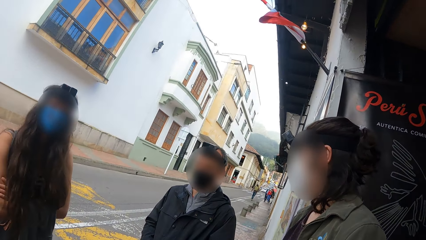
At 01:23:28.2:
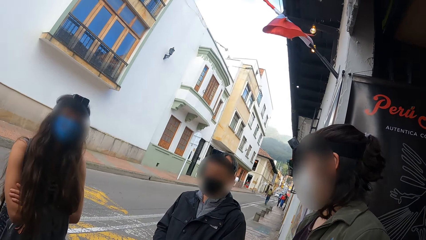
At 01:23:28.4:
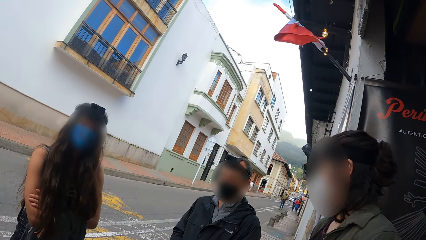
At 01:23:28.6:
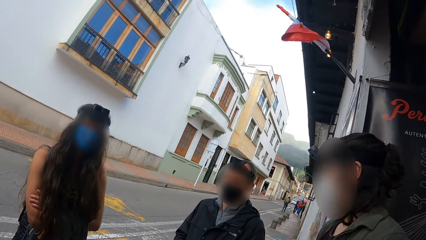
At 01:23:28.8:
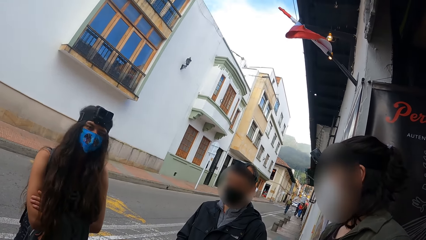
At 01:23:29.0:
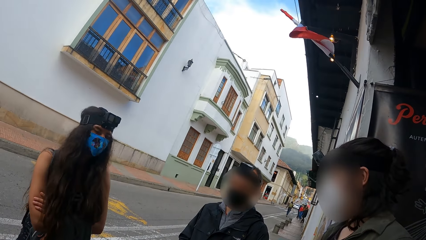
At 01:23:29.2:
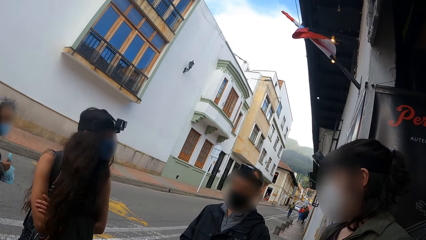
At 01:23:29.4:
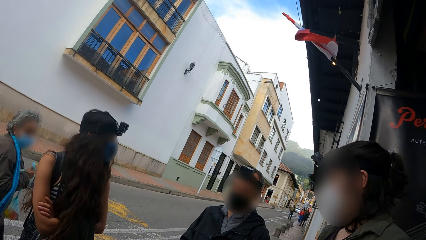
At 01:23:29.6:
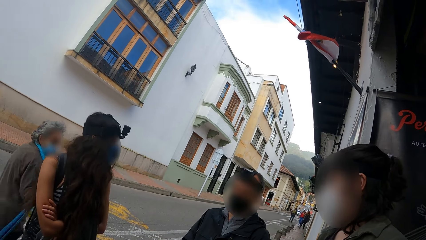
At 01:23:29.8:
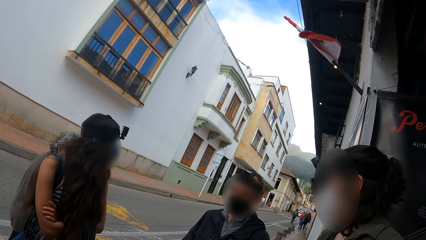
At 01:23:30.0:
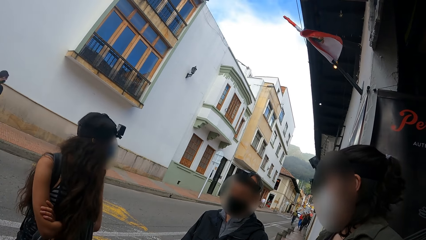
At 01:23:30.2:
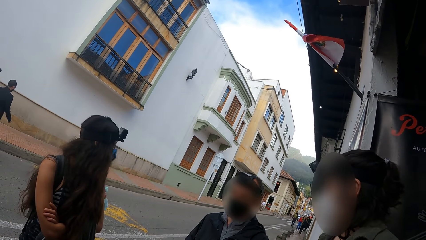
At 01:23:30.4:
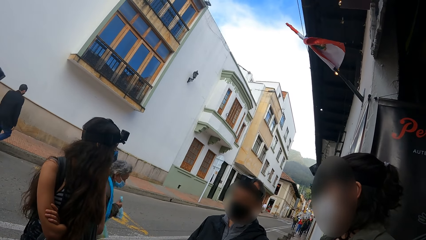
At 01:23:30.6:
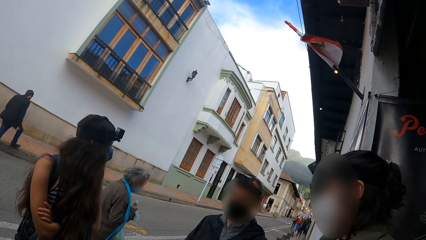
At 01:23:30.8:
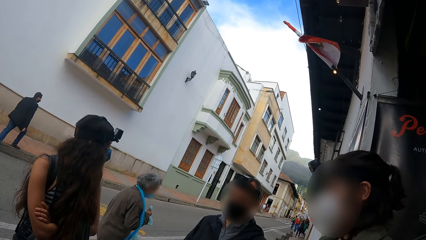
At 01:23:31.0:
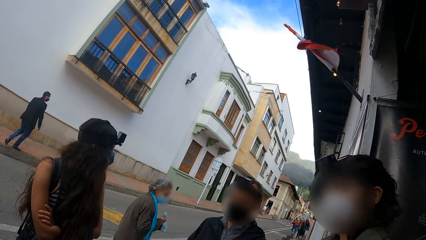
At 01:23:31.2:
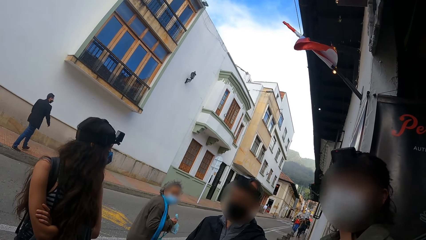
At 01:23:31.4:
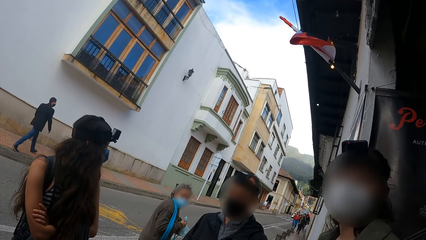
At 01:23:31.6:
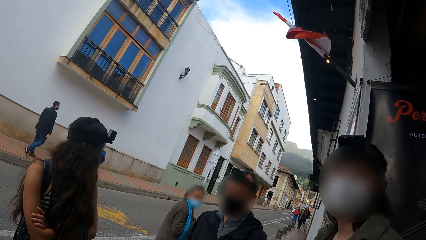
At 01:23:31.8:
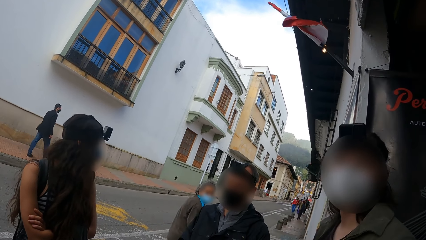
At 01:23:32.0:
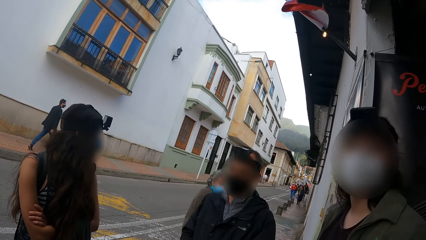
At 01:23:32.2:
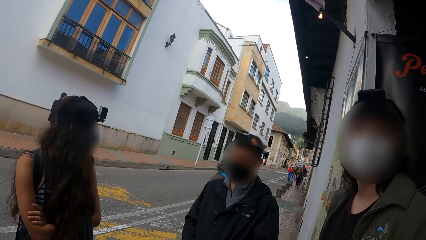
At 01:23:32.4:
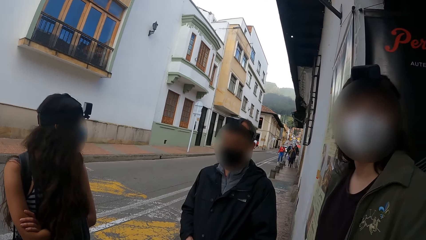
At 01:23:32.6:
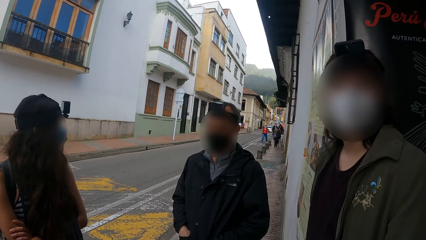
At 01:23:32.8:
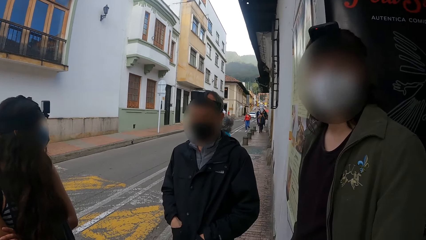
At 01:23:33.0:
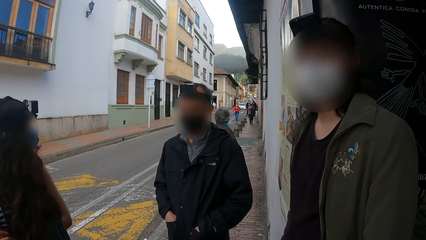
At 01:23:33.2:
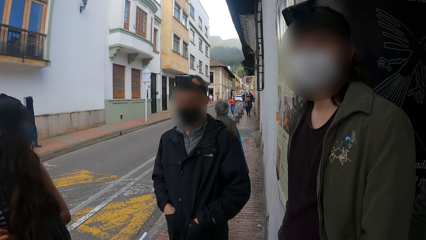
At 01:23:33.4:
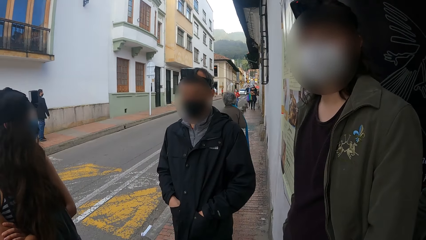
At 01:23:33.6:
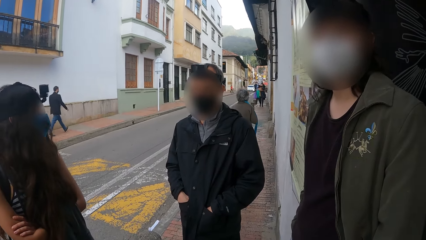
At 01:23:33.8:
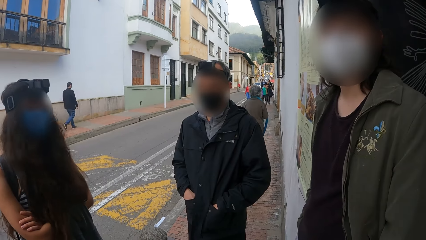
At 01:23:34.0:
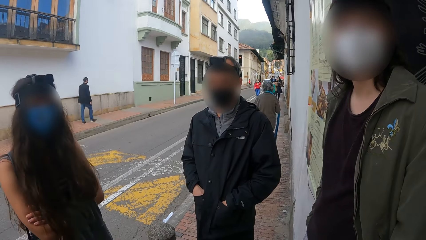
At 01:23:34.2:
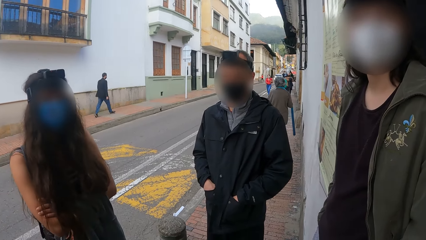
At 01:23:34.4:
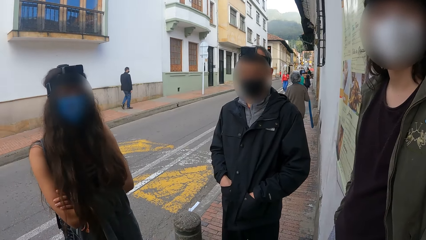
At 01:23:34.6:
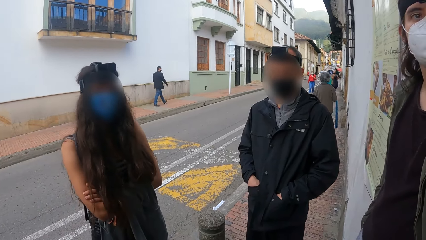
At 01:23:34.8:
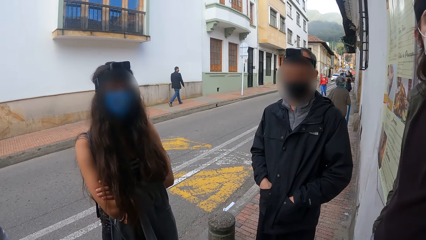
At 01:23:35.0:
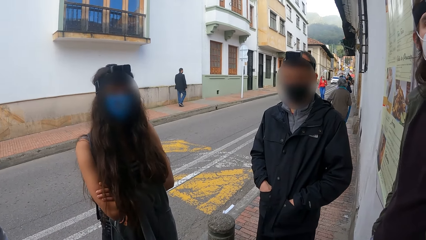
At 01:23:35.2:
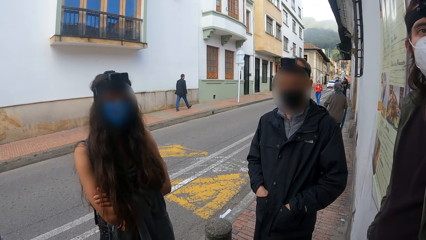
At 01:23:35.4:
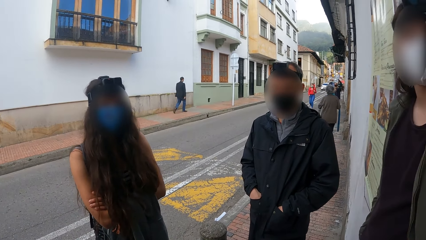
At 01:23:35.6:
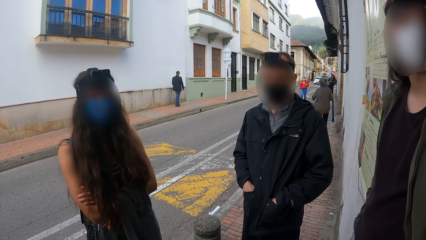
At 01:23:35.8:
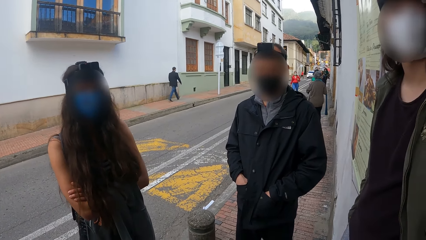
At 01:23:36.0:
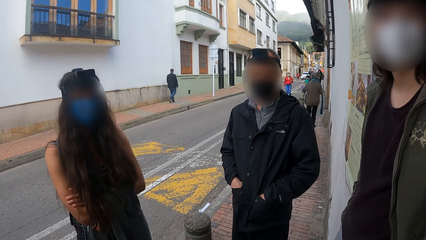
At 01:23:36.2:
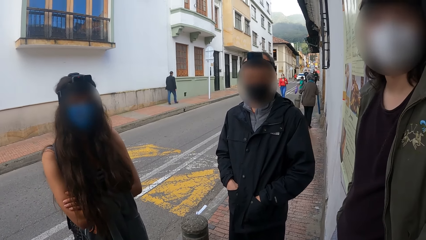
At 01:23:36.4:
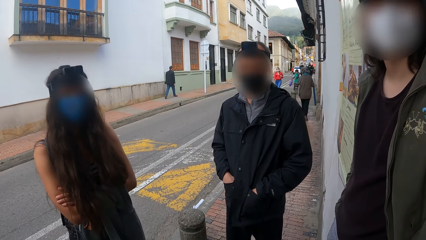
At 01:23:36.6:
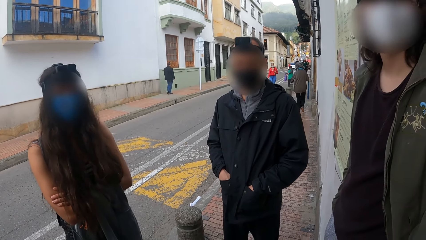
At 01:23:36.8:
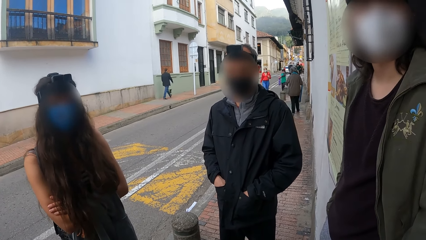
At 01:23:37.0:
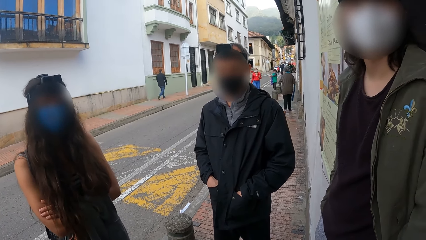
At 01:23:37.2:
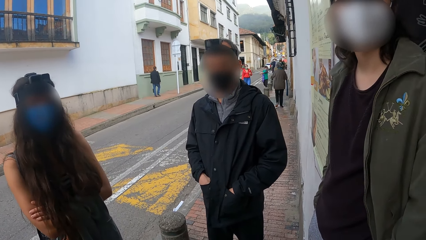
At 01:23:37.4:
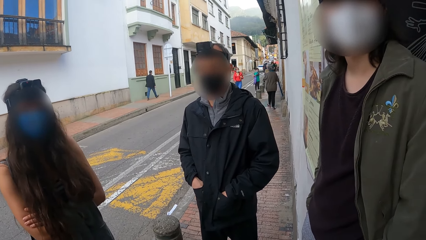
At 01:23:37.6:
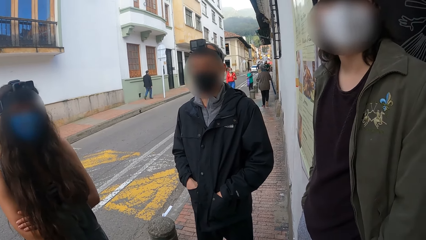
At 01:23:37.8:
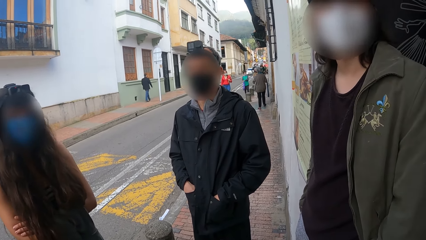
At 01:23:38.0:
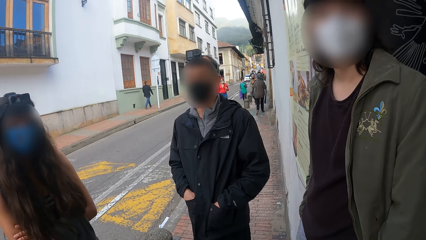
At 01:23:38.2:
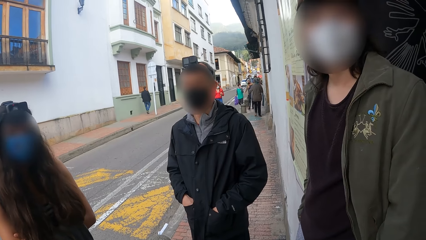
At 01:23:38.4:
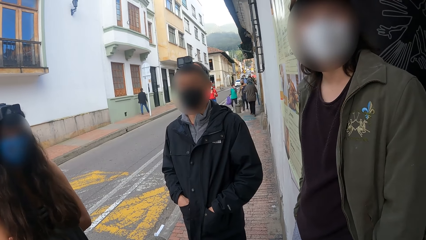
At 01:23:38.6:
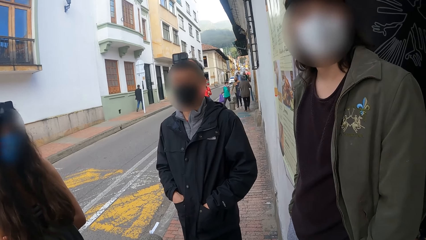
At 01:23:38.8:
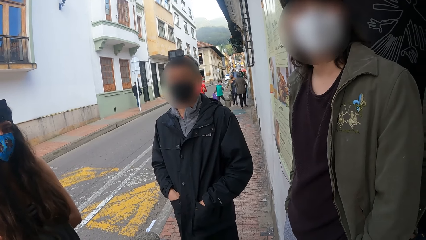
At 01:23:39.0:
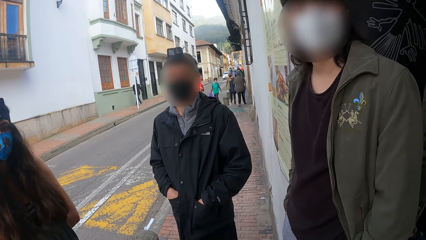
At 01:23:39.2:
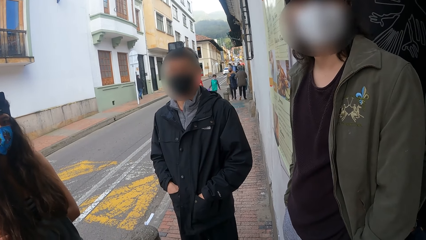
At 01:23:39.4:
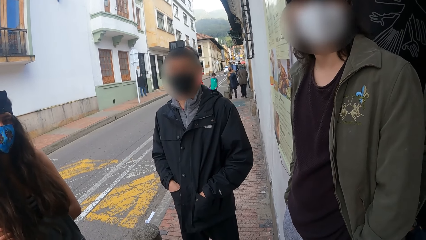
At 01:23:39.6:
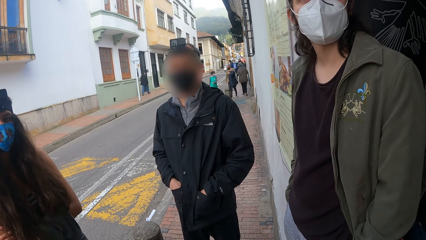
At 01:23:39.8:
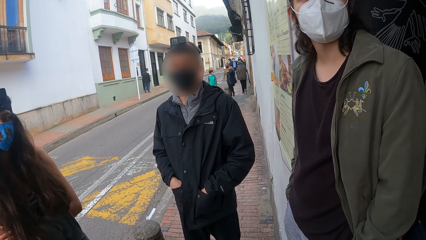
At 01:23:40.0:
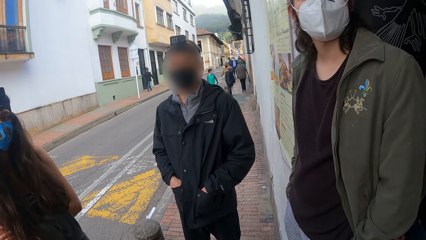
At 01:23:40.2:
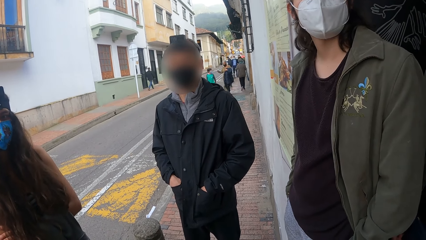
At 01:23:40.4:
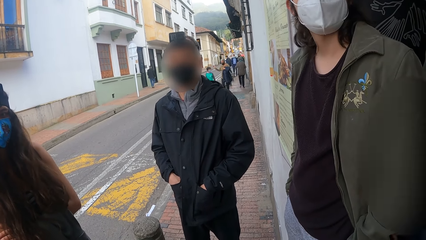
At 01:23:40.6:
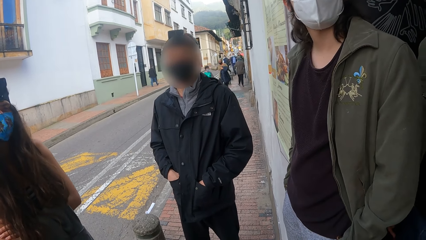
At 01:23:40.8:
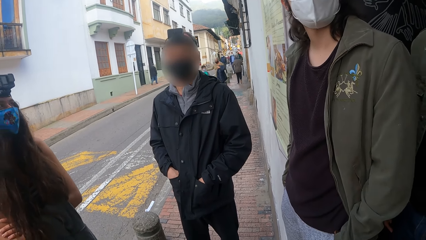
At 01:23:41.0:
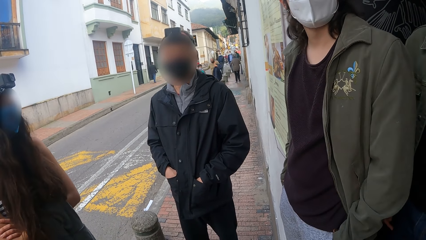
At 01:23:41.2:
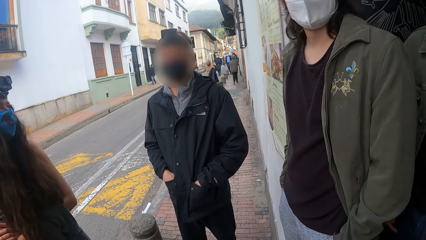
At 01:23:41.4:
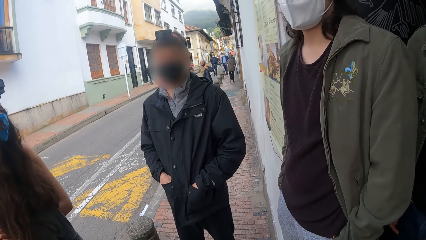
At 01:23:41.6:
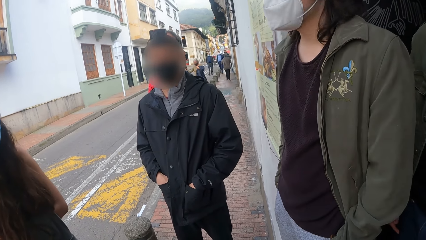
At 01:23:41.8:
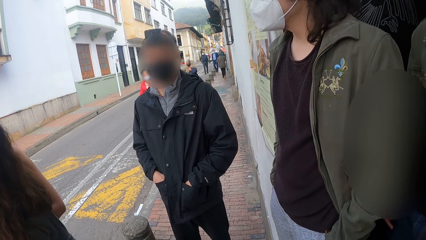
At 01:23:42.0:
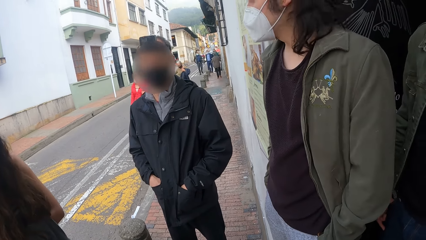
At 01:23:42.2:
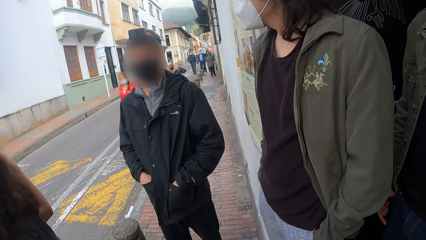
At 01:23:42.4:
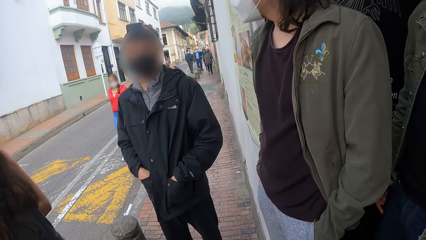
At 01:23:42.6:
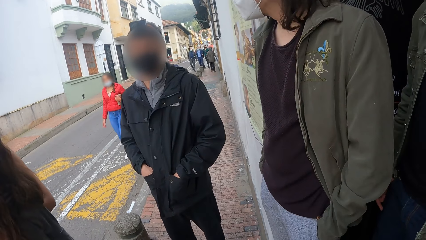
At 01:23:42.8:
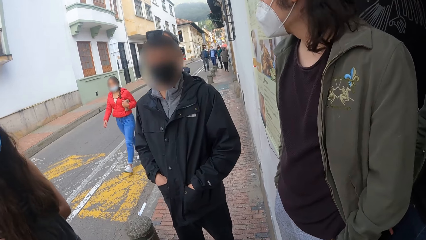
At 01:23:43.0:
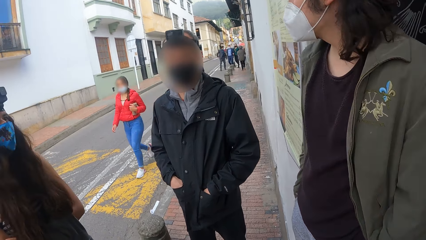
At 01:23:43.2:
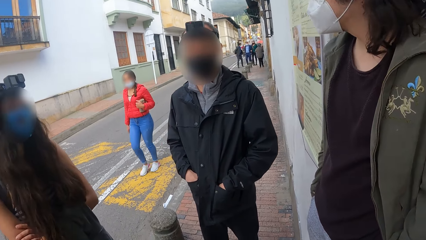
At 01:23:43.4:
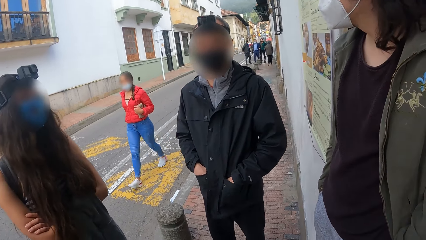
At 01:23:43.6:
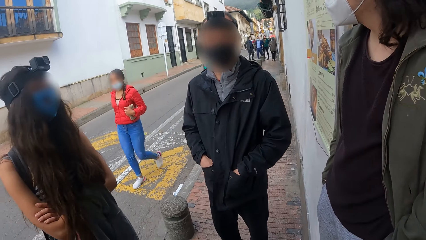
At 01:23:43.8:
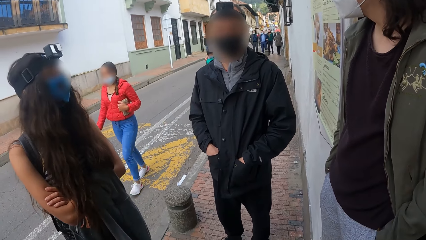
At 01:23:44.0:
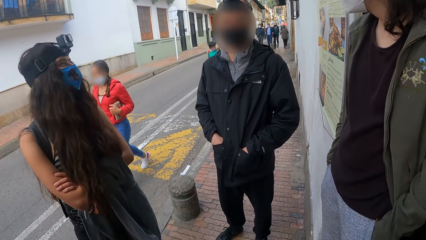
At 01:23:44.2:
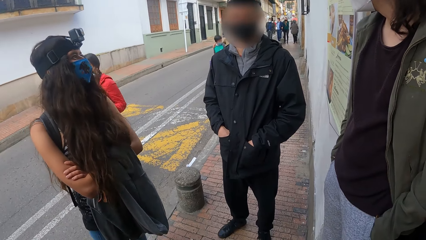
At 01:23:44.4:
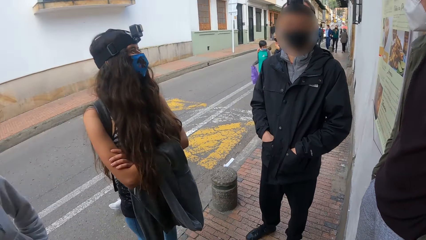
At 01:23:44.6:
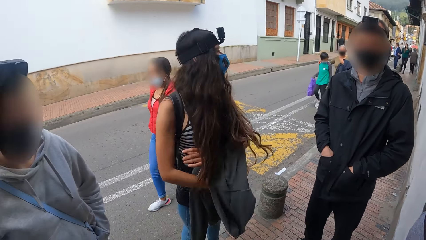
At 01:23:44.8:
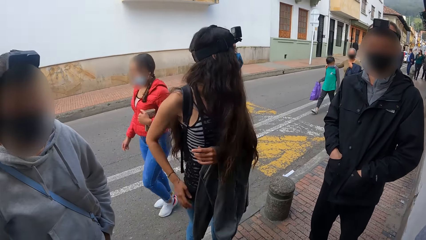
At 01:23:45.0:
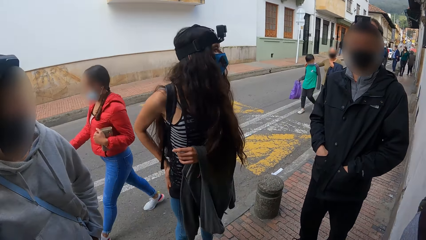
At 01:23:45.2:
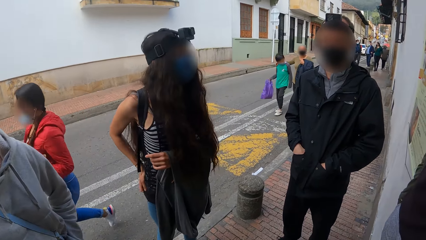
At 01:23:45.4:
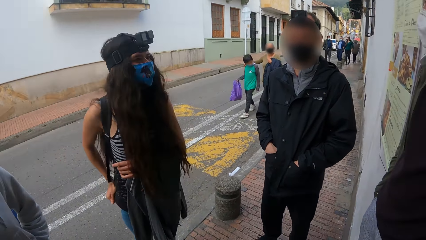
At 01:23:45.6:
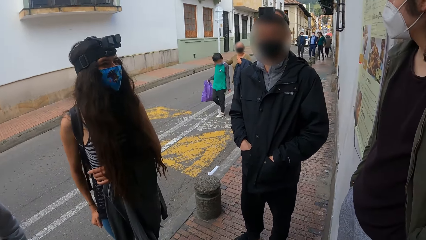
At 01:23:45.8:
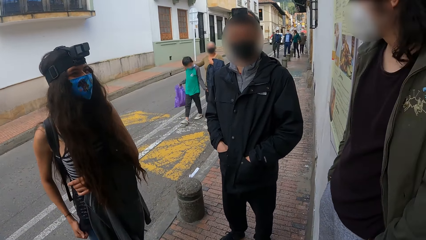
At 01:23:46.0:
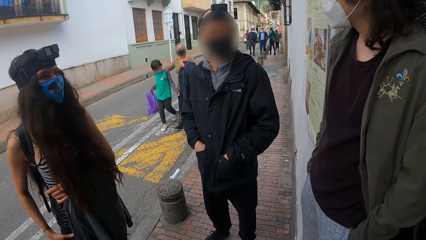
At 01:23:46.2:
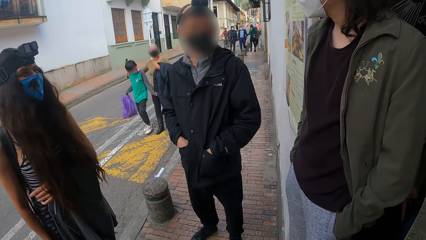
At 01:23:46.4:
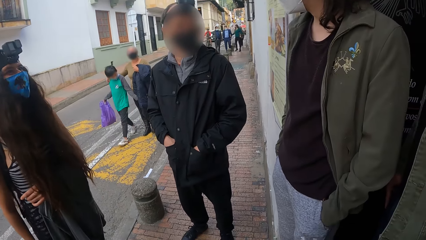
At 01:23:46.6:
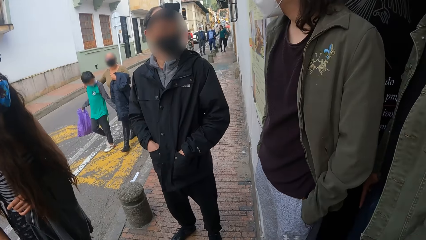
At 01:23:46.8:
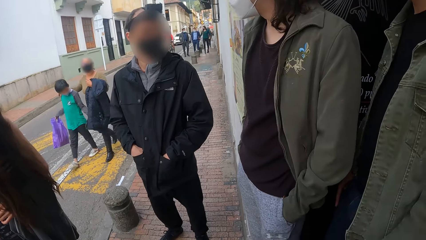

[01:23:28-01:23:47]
The woman adjusts her blouse with her right hand.
